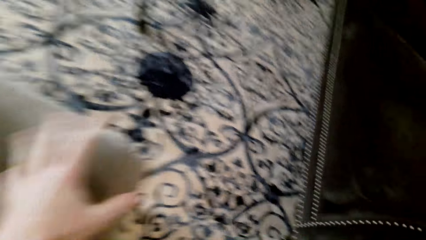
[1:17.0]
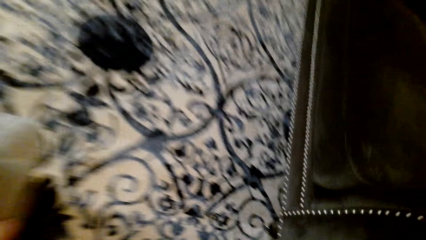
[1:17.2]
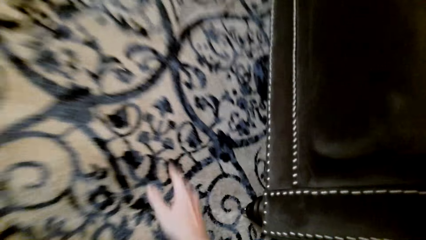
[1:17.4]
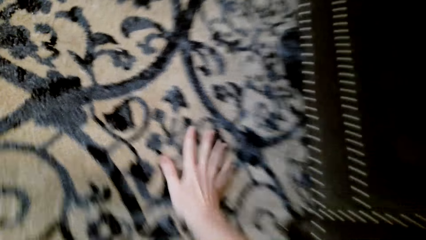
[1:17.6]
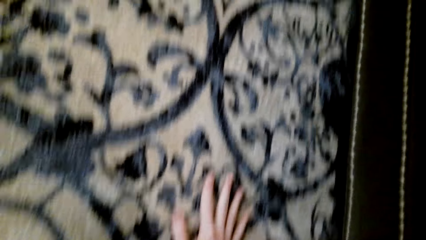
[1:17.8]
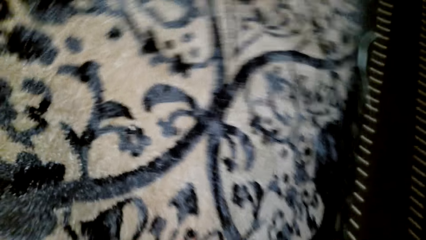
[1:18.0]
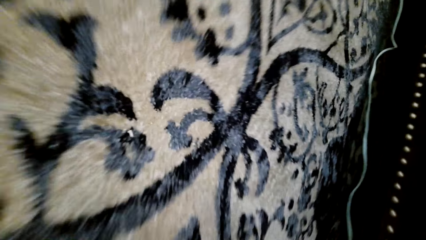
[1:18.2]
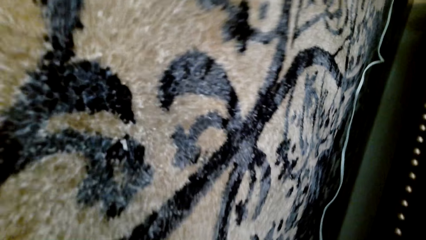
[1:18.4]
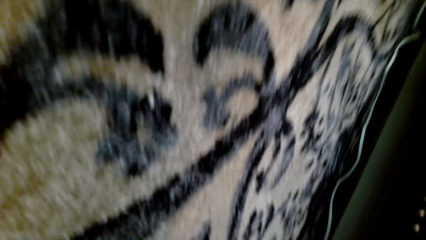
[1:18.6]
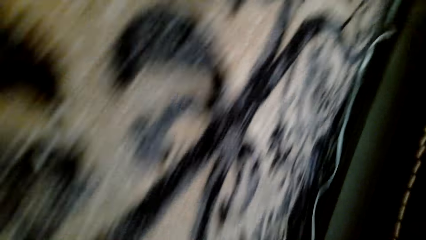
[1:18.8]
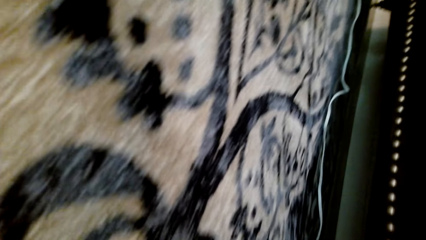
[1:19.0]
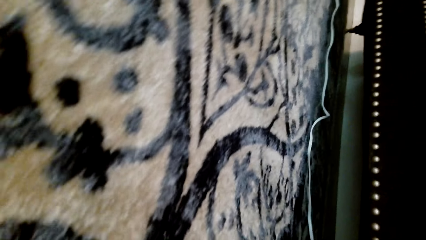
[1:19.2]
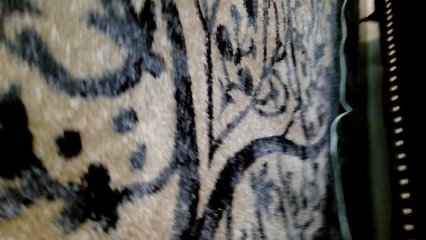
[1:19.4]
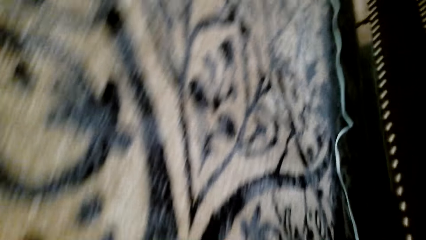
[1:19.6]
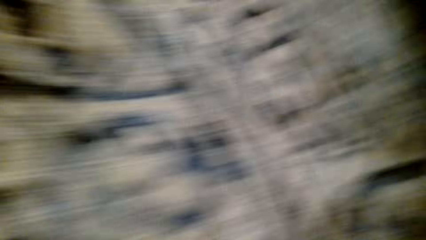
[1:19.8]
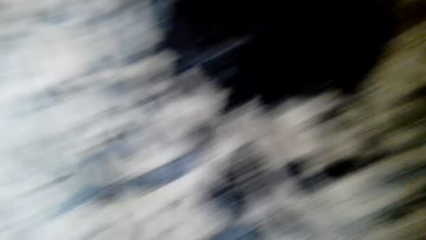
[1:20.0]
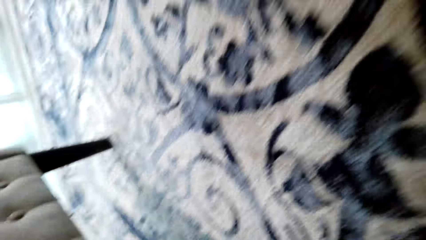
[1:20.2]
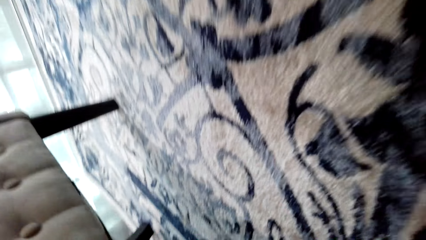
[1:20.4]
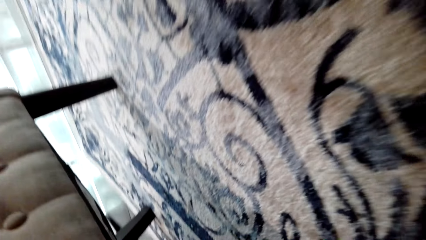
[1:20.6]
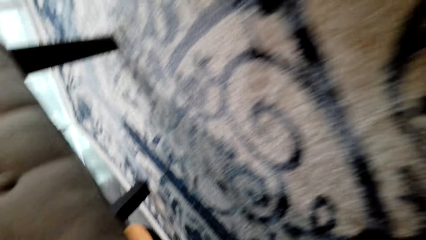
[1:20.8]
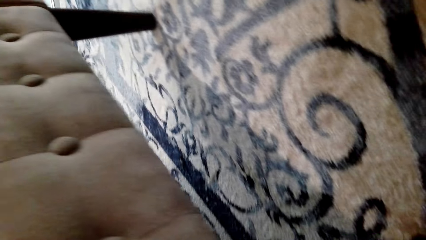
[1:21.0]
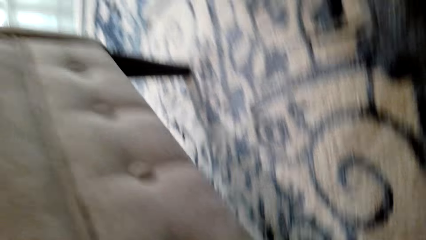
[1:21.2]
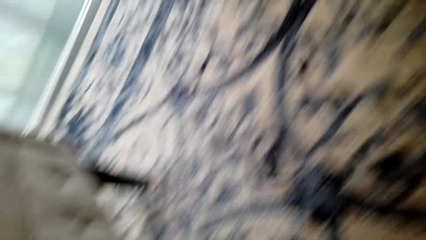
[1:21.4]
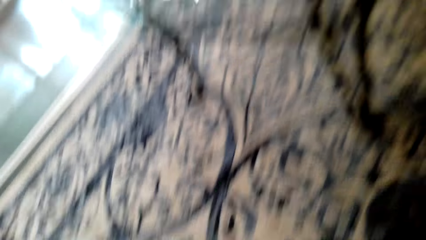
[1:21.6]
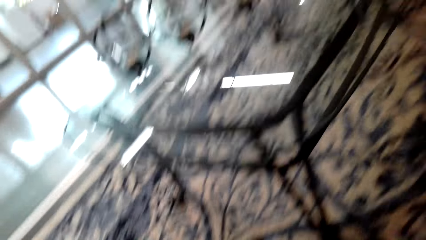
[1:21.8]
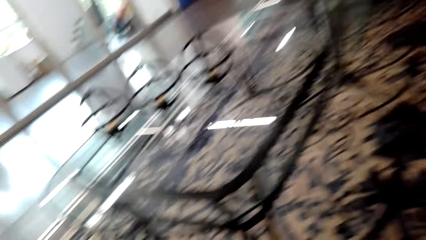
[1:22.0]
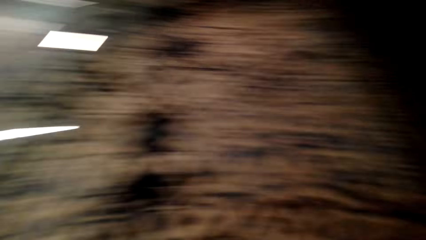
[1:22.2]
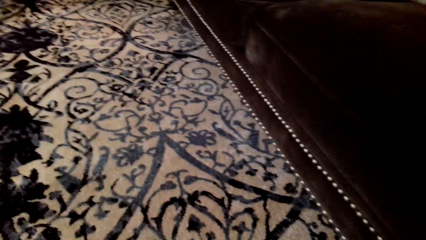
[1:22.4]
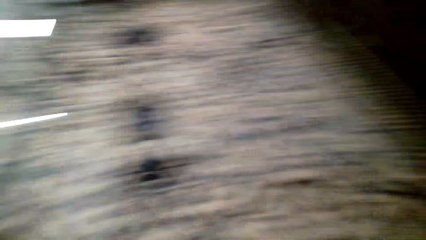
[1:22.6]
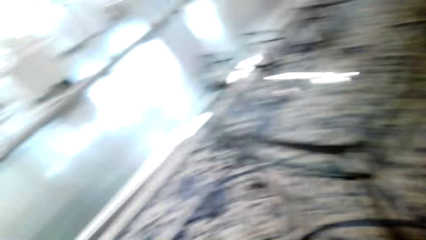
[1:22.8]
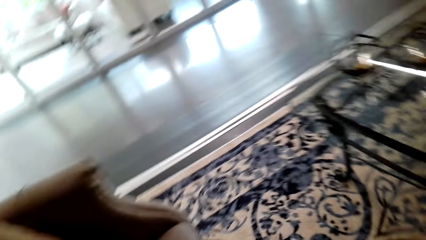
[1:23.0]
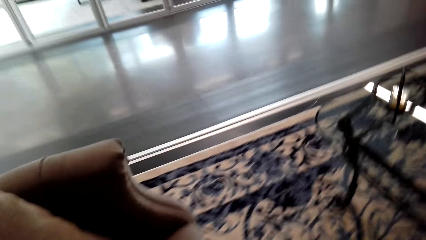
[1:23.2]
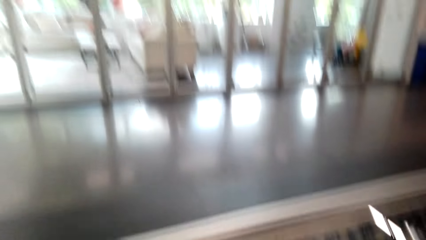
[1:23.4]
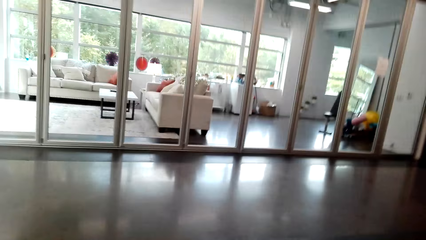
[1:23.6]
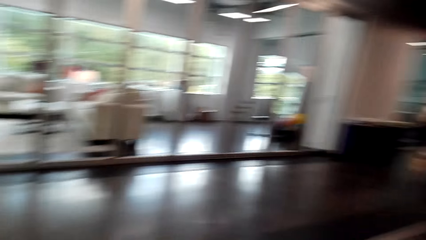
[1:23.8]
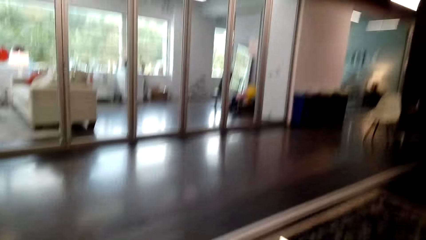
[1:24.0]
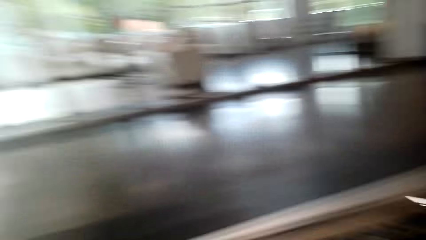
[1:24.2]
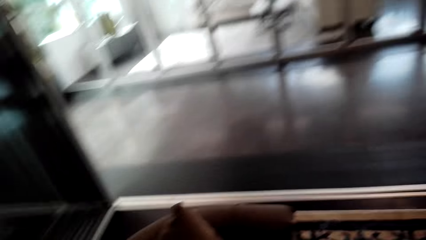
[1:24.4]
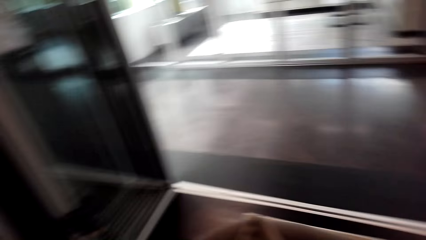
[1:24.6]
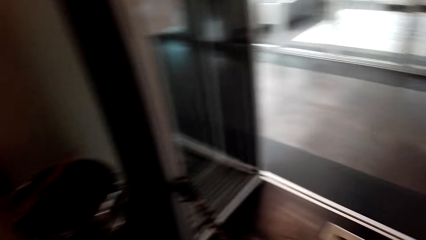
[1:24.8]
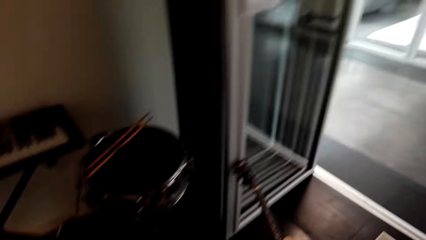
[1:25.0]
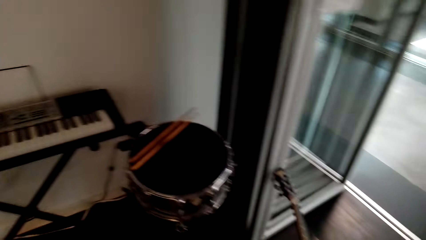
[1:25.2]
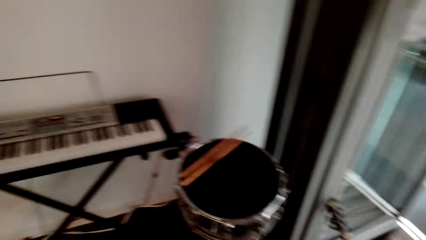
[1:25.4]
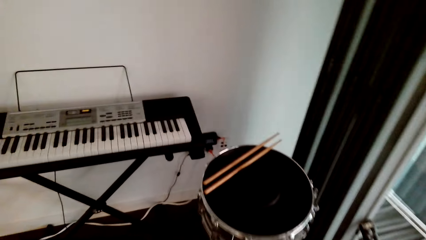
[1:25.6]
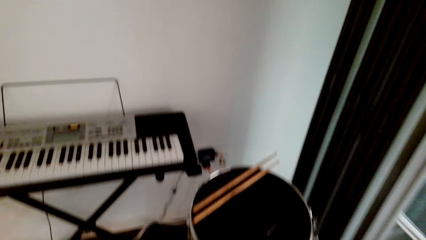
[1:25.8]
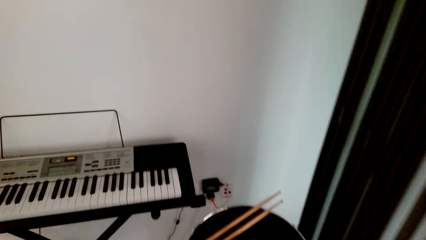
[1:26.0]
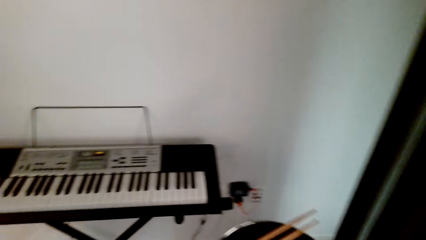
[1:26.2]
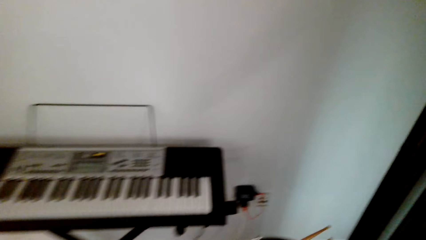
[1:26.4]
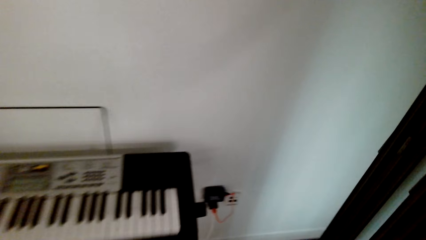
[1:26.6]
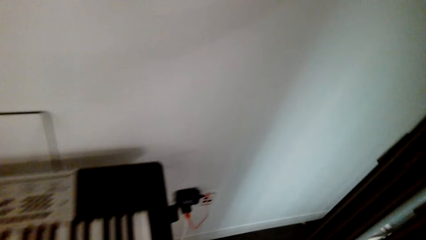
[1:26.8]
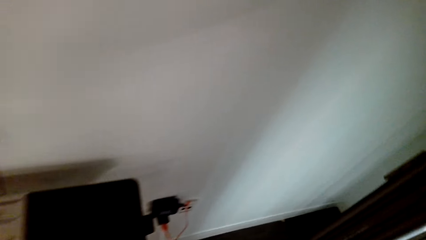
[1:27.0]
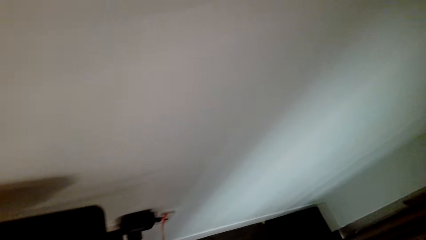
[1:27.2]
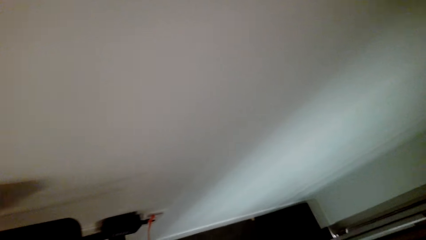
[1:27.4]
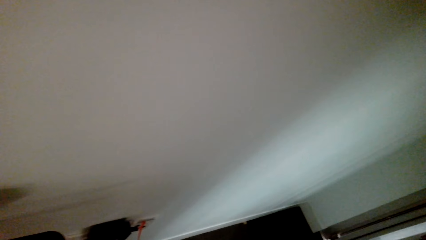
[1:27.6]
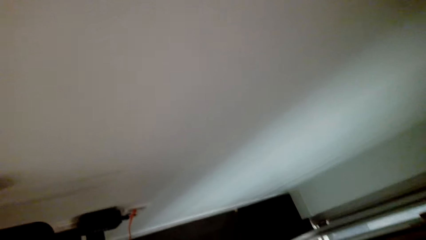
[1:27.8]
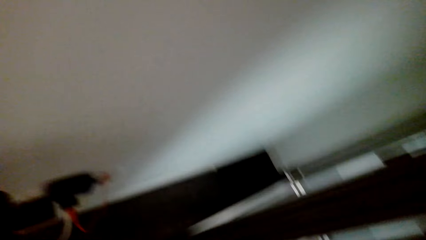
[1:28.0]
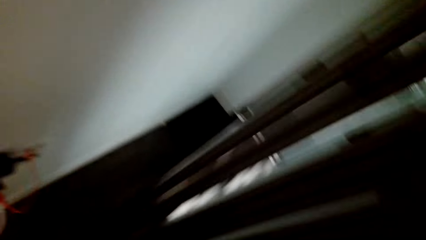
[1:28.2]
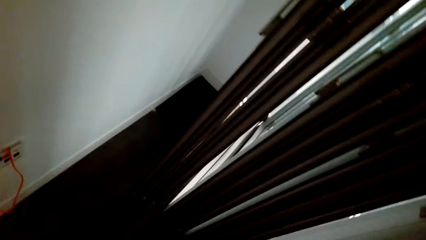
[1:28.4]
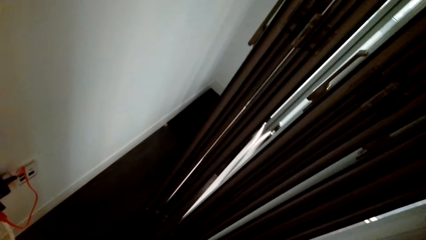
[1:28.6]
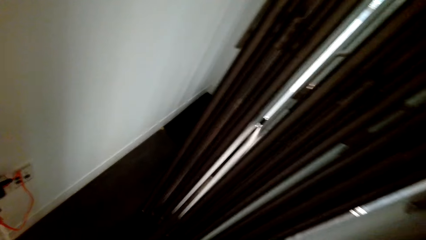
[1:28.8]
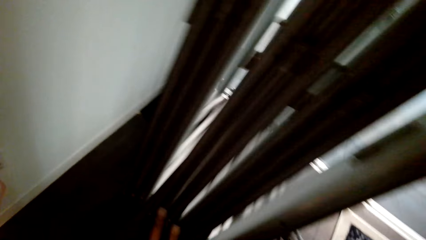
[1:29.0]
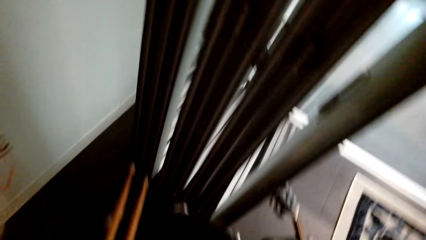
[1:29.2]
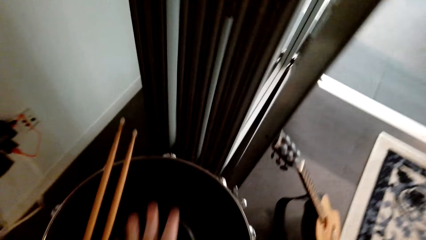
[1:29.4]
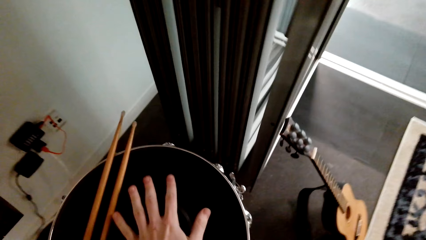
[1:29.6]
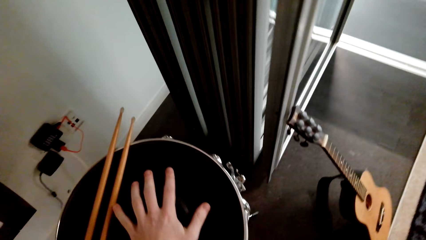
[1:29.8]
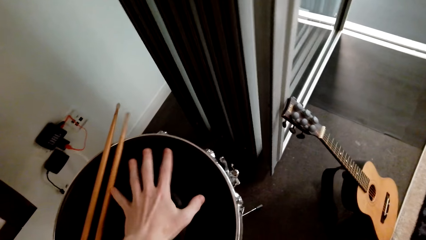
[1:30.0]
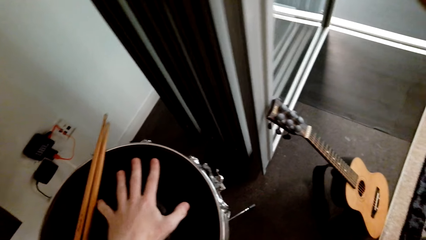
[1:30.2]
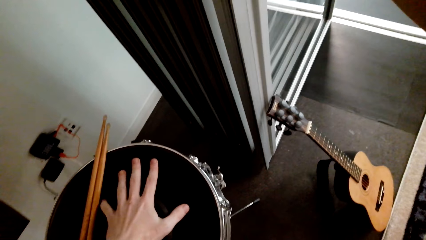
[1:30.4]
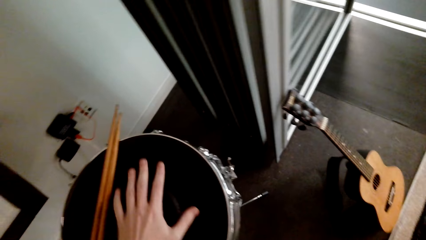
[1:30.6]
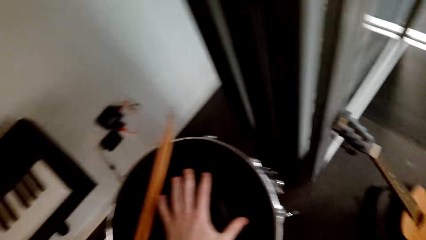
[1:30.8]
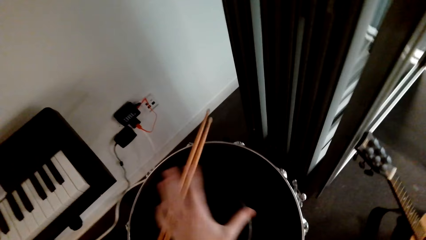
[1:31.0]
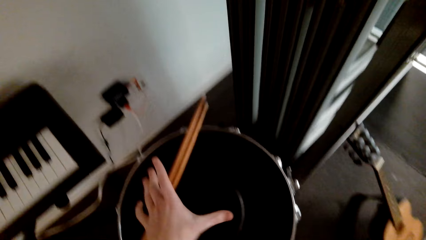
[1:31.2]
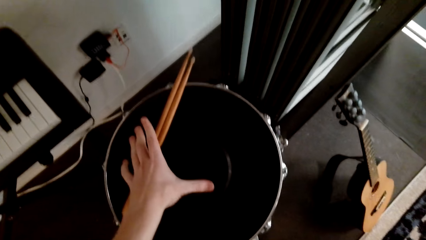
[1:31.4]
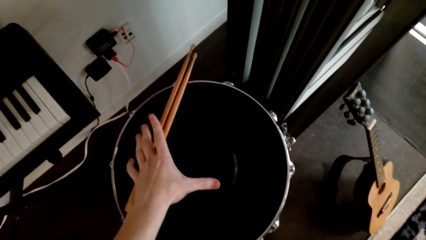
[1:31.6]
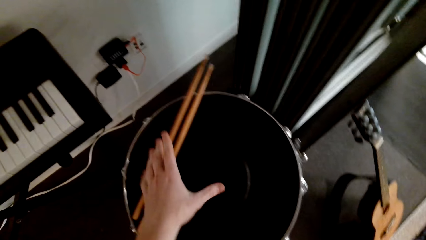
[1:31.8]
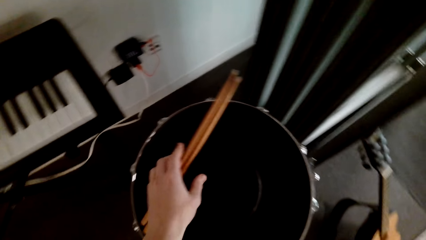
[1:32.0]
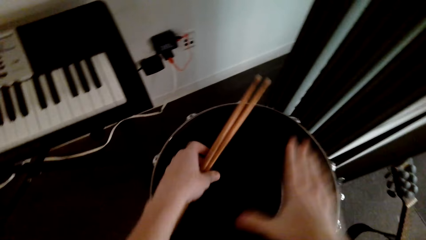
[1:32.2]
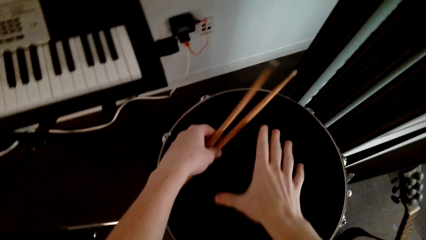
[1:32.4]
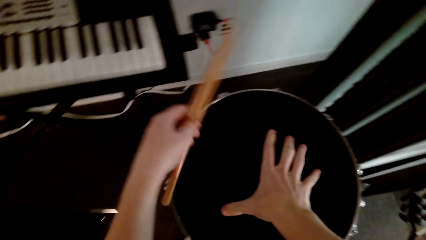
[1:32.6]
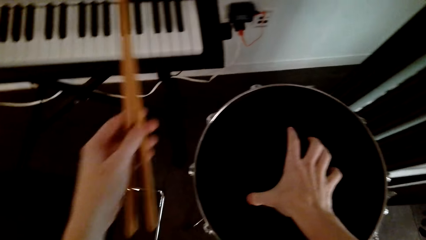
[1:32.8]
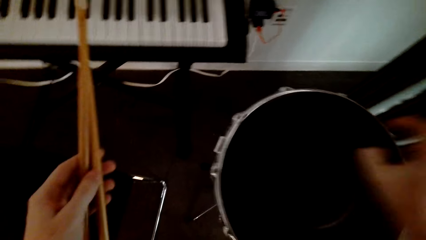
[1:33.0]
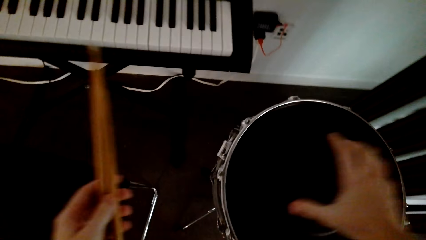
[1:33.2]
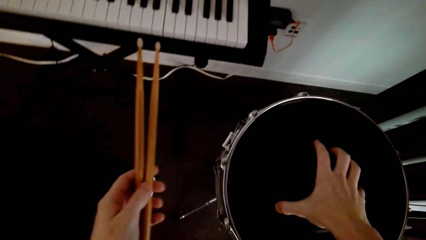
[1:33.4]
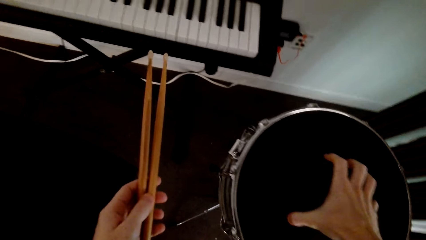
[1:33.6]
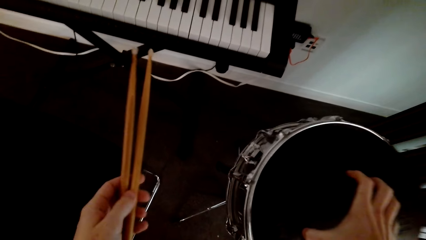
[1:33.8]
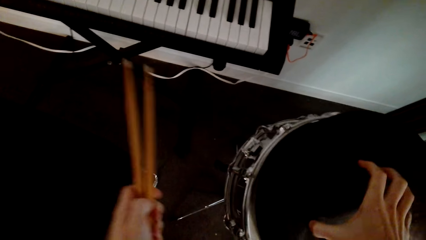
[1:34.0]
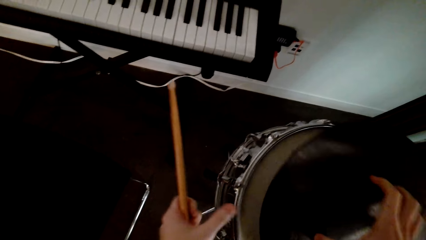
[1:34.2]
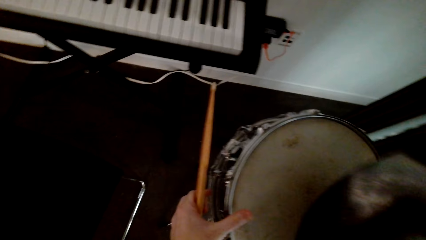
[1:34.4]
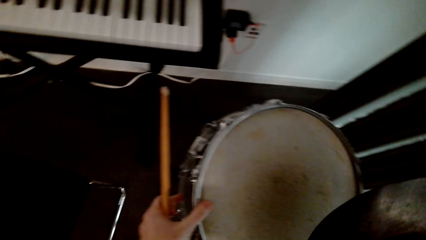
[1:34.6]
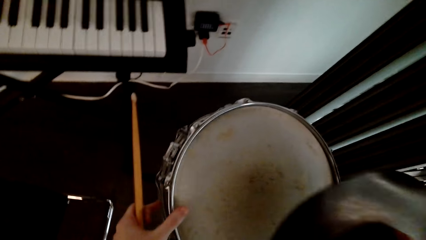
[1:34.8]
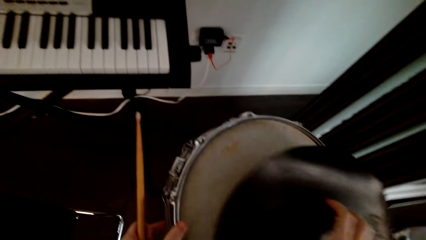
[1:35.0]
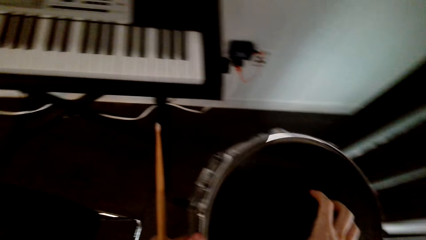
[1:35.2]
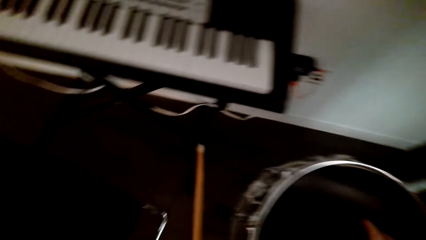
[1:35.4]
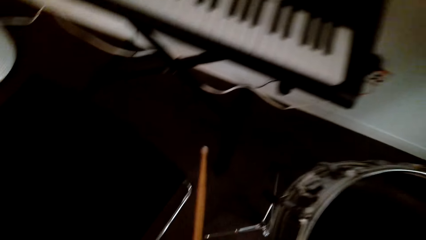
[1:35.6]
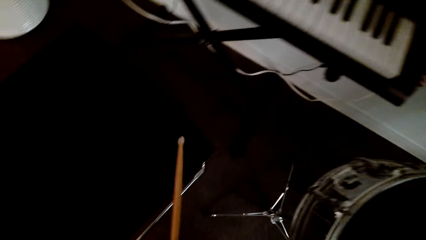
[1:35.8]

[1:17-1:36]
The camera wearer touches the carpet on the floor, crawls down, and looks around. They get up, walk, and look around. They touch the drum and pick up the drum stick on the drum. They remove the bass drum head, touch the drum, and look at the drum.
